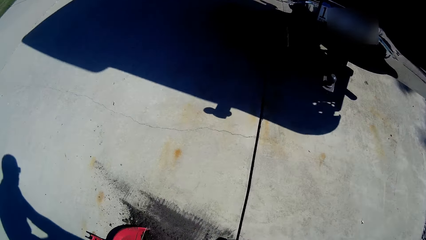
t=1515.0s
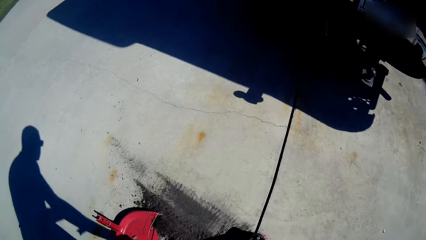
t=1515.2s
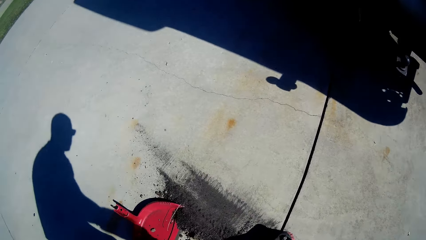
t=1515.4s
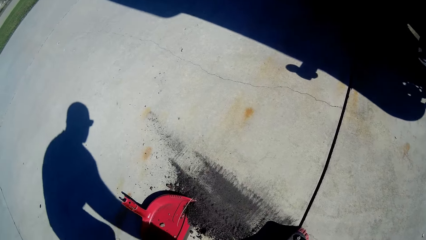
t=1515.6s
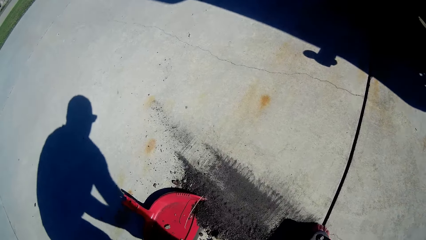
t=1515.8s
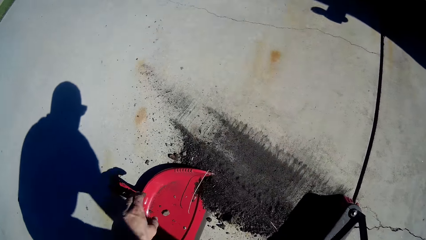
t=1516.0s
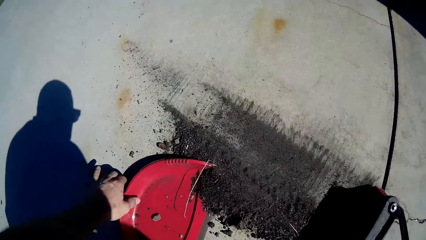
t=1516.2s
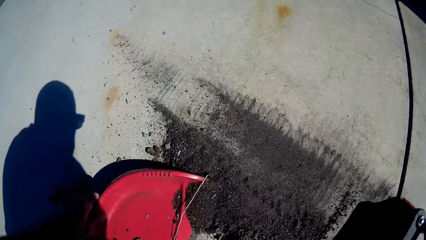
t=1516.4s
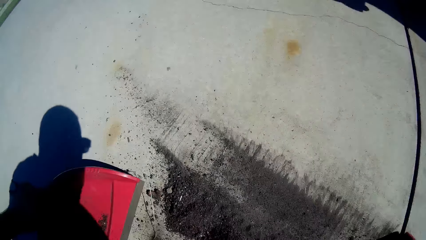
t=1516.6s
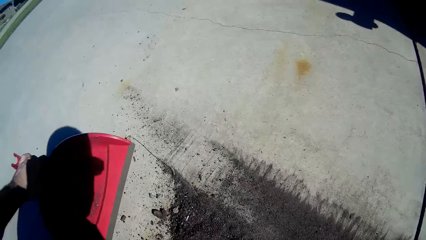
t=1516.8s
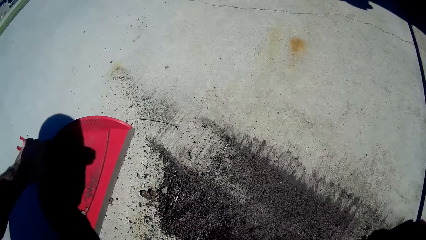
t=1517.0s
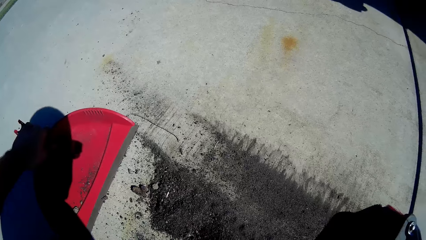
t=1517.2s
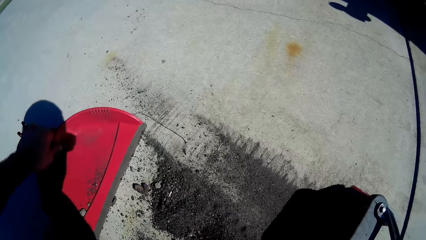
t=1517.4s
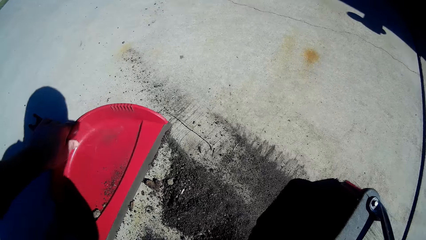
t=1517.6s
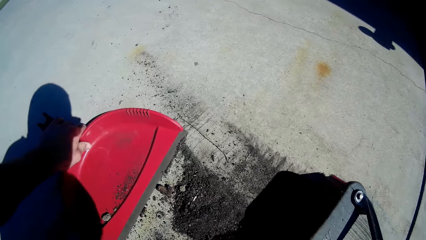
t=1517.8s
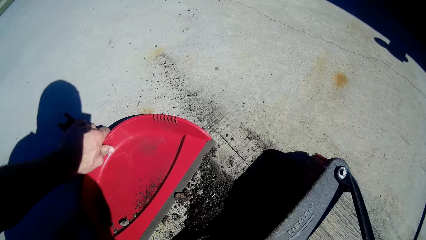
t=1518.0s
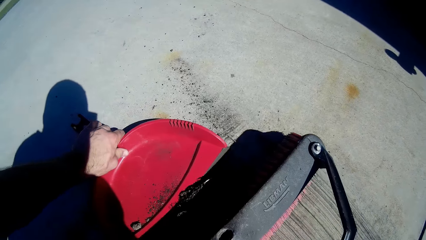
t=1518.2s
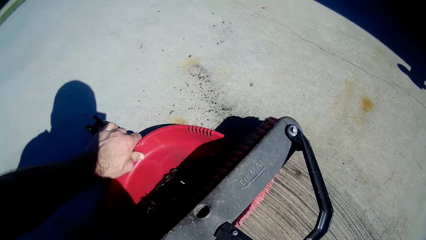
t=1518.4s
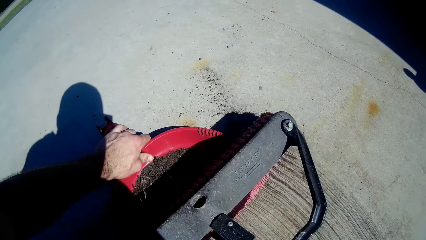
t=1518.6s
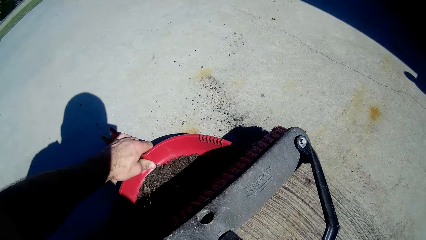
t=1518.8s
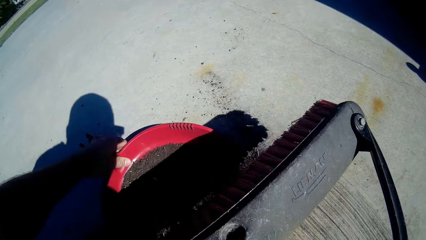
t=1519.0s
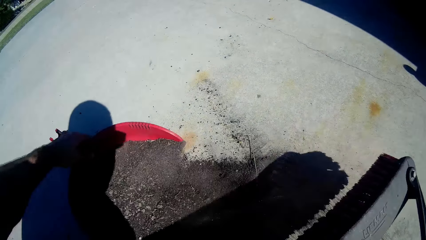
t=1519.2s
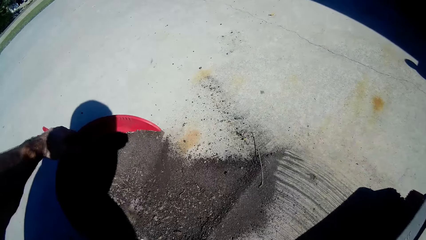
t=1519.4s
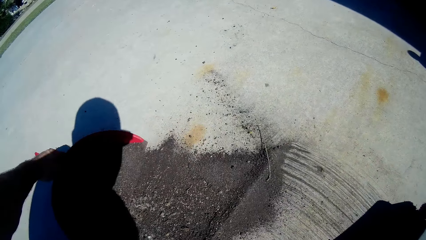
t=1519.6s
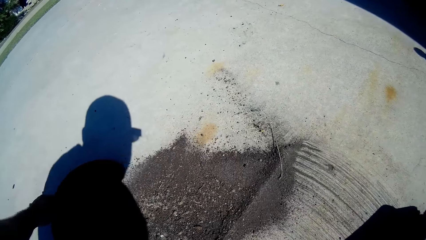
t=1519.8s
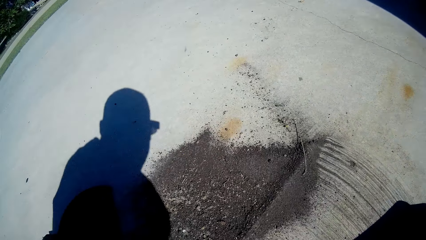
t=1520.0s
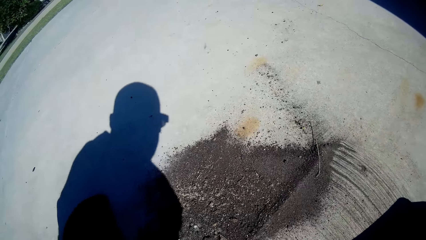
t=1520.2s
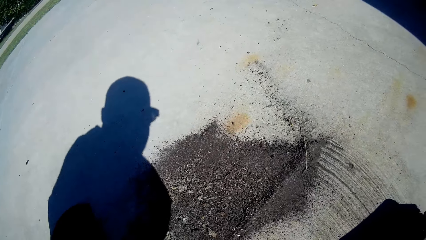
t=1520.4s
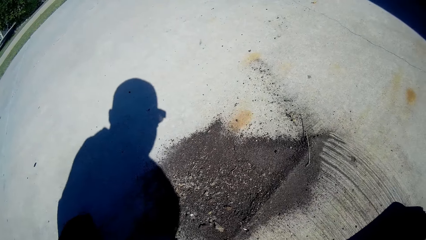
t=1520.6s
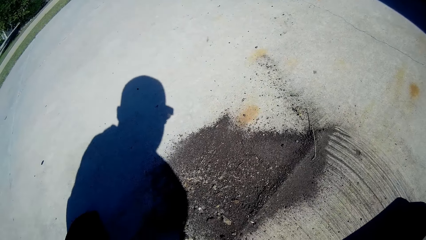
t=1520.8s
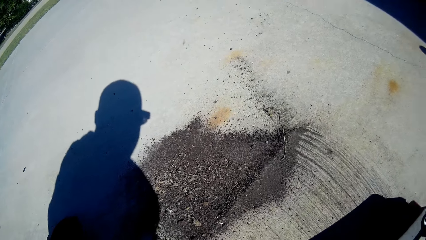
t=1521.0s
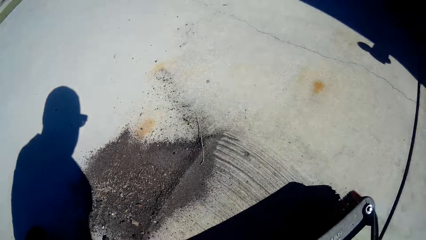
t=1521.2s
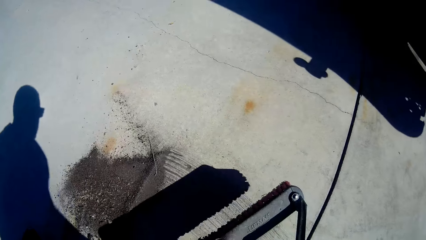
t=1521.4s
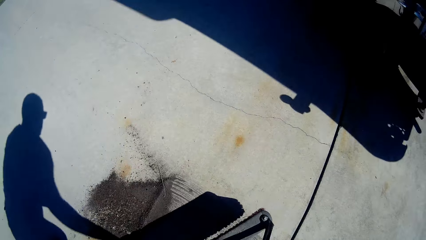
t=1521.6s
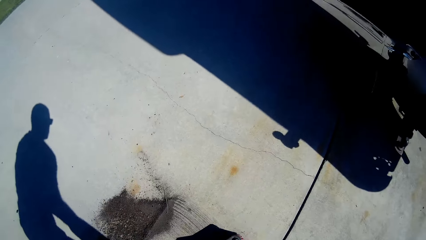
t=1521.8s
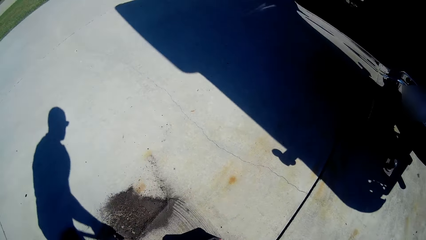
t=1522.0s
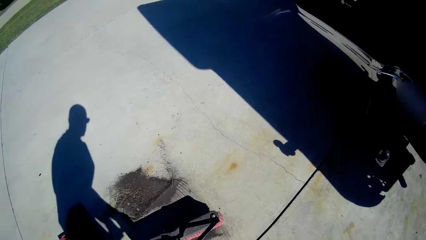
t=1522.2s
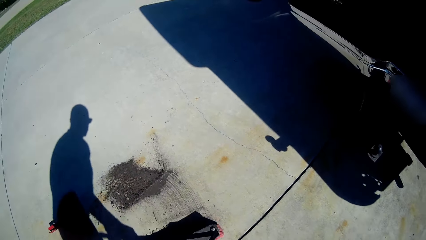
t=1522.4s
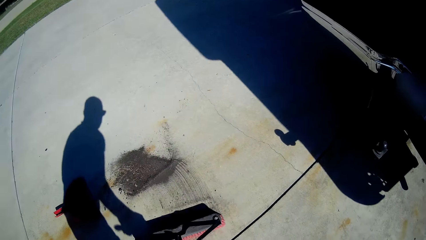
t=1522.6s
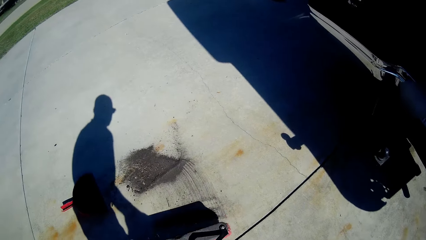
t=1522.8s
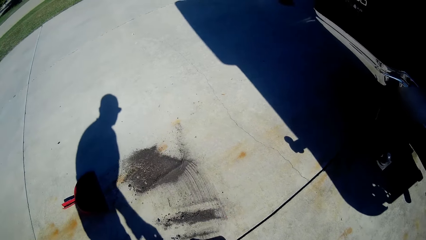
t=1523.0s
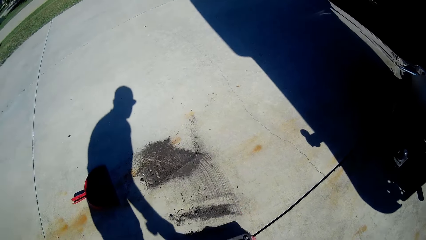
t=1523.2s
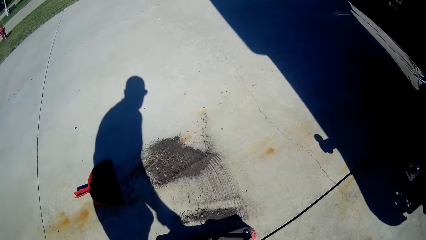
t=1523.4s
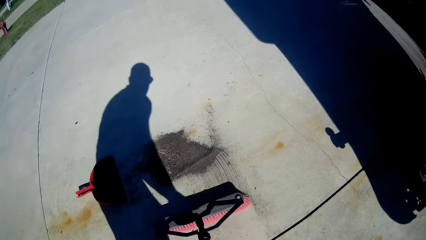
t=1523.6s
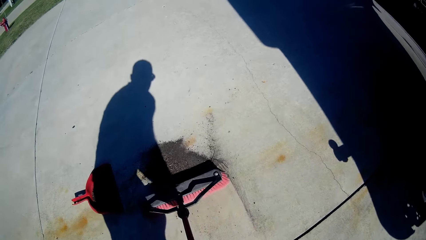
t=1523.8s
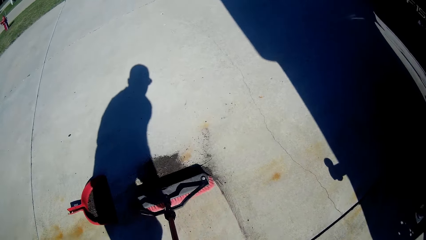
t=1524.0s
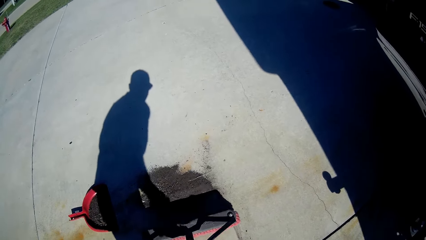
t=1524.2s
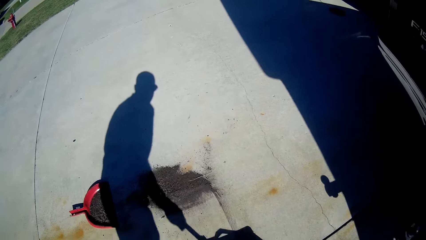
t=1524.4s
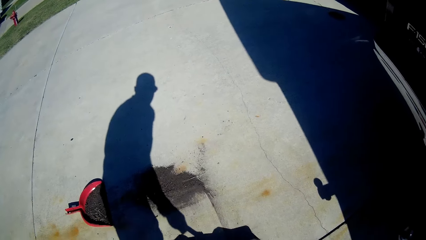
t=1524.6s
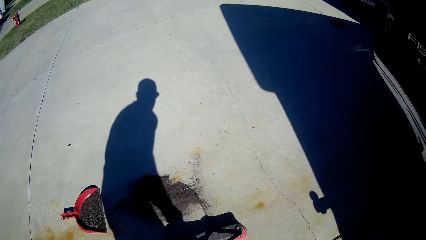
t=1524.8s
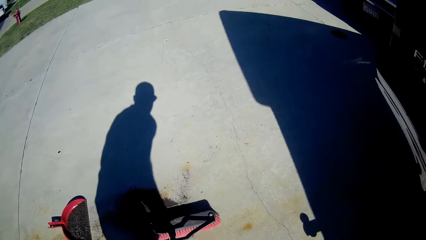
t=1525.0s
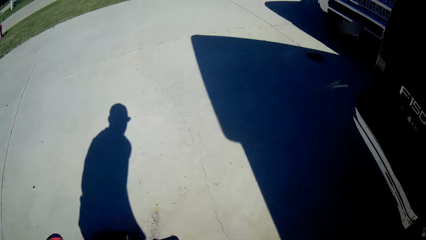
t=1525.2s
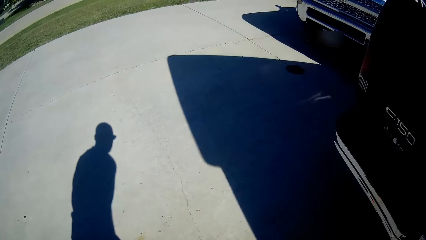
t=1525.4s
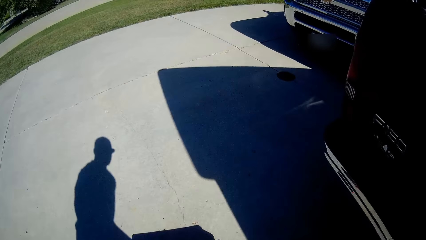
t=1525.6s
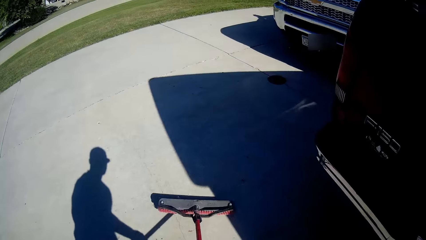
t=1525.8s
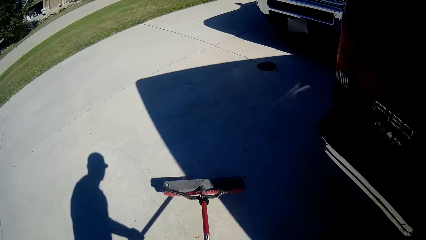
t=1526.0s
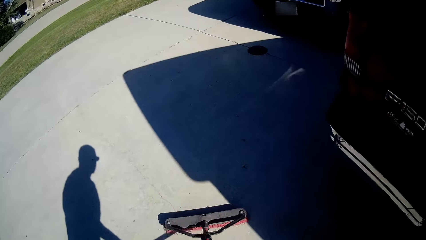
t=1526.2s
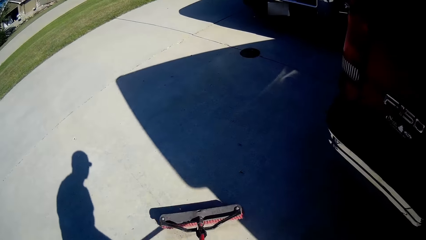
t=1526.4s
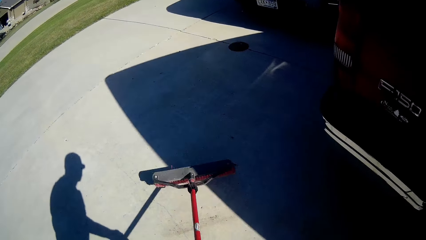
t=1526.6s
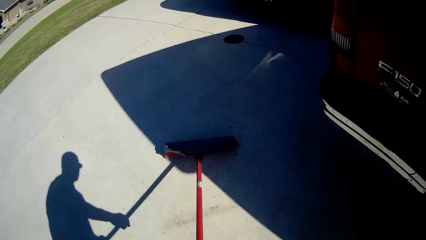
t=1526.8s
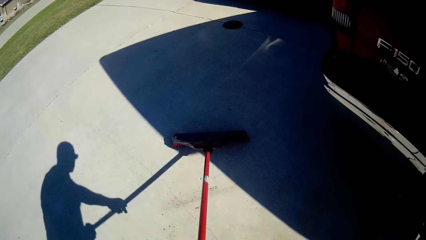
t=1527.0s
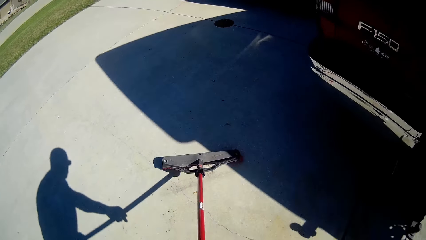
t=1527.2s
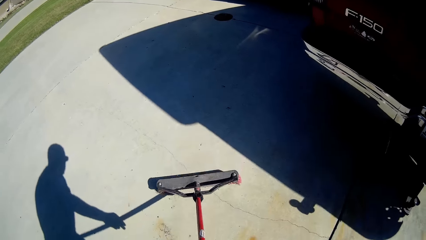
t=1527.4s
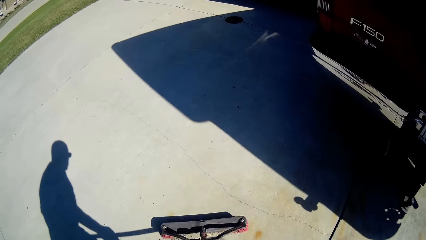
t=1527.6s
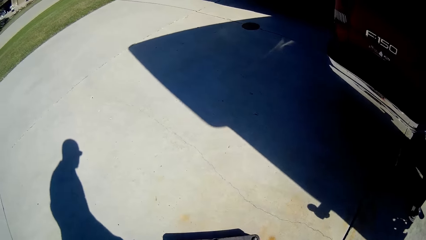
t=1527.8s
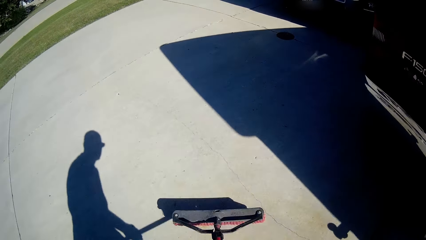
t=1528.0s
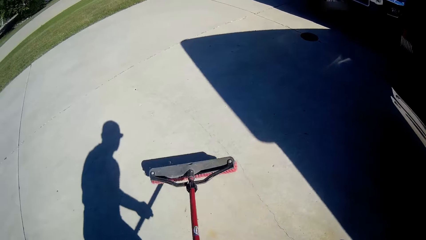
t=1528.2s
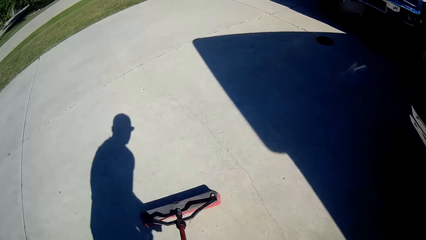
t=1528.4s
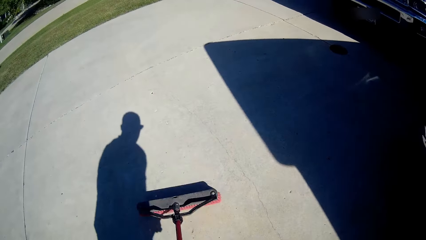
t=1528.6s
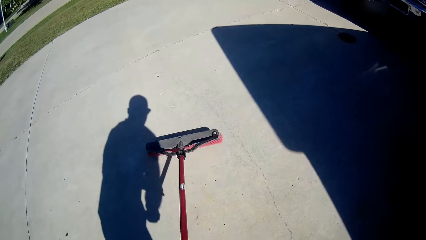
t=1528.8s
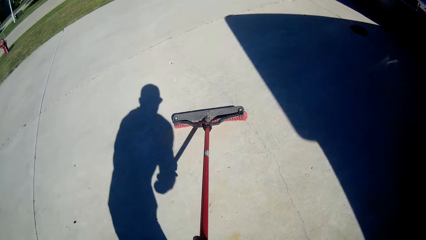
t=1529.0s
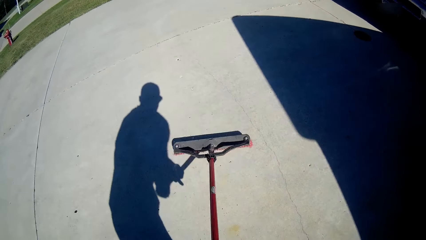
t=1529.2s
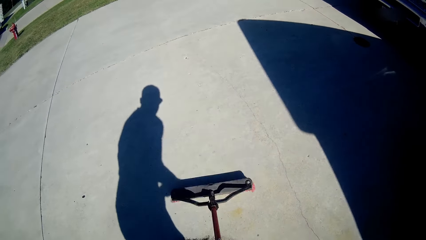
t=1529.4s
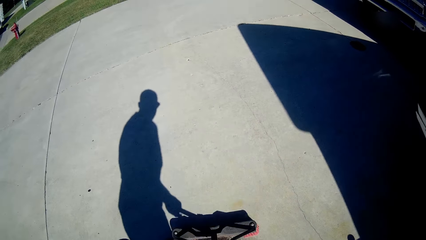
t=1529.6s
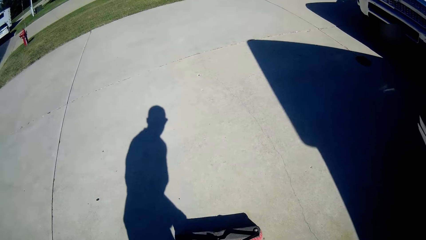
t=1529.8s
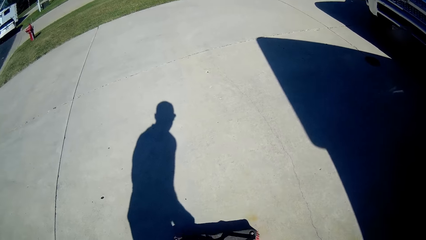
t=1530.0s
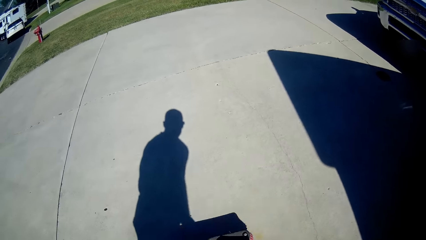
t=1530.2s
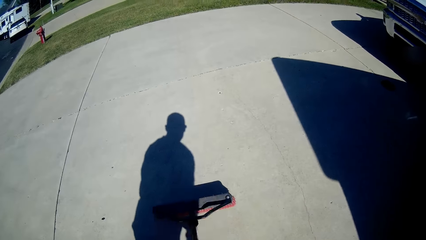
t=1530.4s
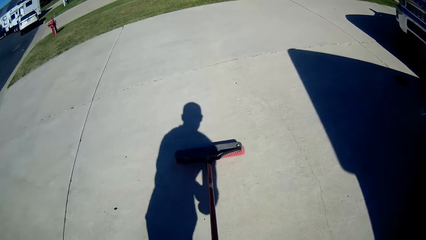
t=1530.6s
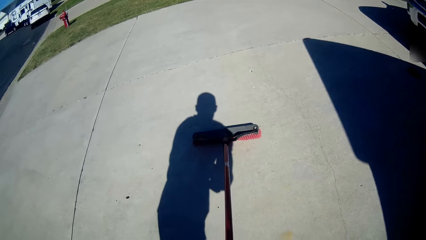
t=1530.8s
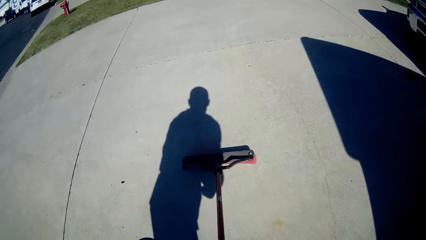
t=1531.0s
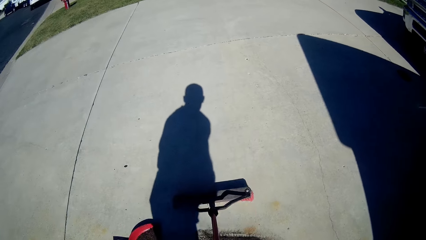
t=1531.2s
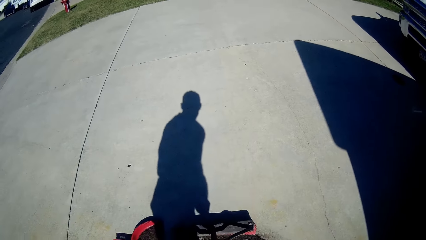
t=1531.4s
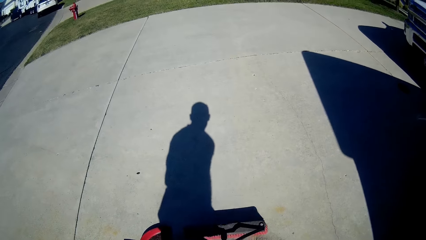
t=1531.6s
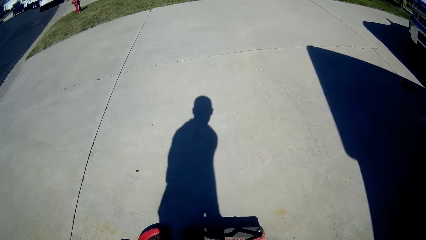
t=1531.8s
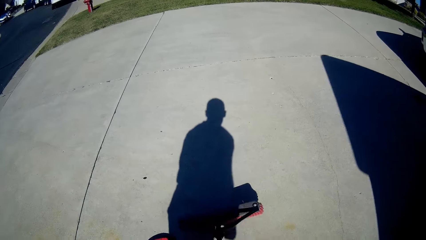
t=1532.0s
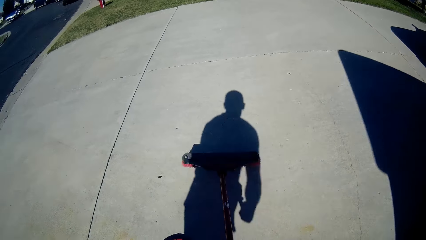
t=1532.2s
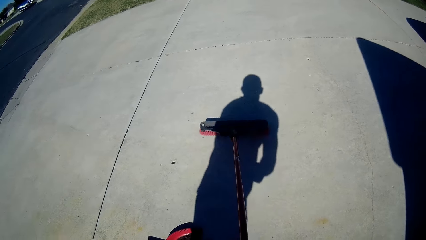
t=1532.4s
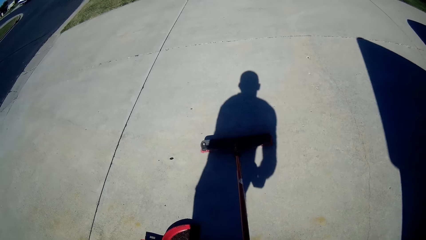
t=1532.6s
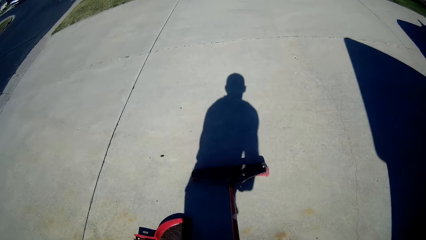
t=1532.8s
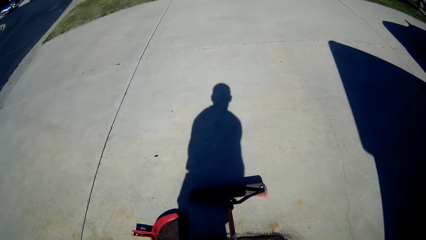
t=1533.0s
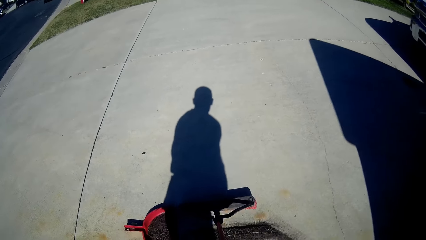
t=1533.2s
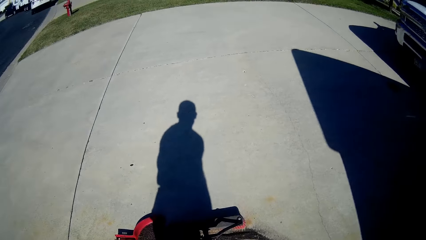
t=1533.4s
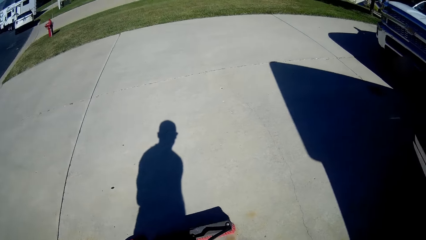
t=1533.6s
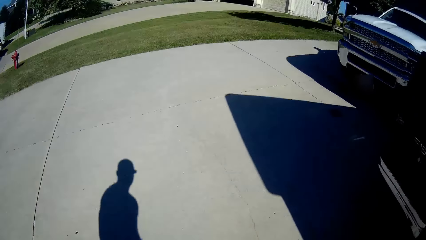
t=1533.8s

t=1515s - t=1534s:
The camera wearer holds the dirt collector handle with the left hand. They push the dirt in the dirt collector with the hard broom. They sweep the floor with the broom in both hands.
